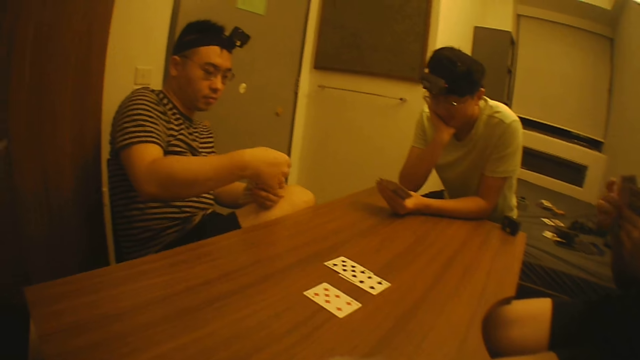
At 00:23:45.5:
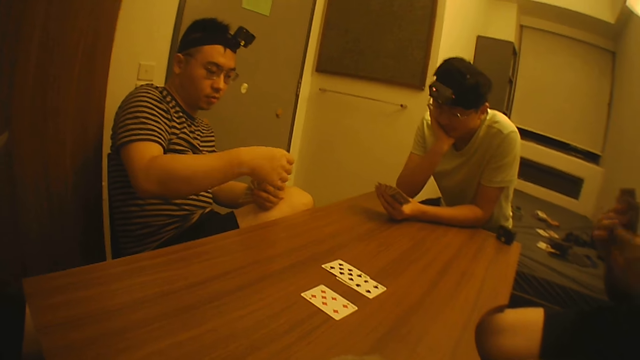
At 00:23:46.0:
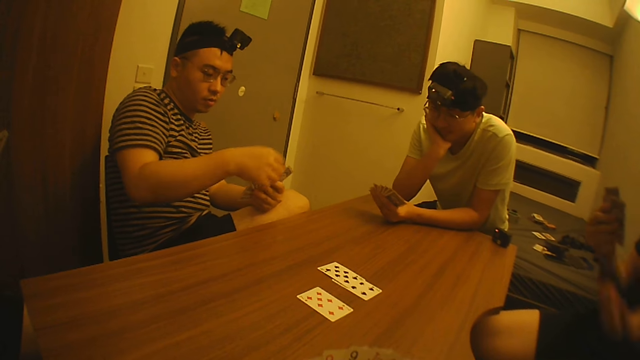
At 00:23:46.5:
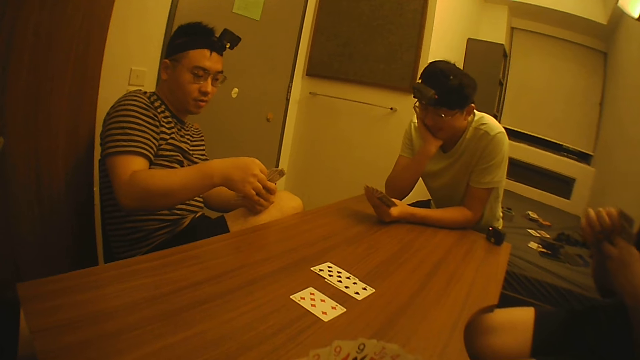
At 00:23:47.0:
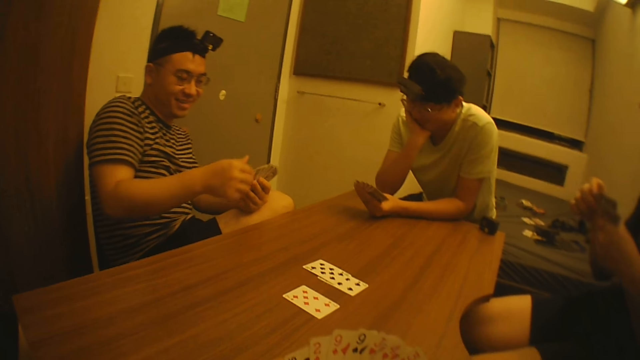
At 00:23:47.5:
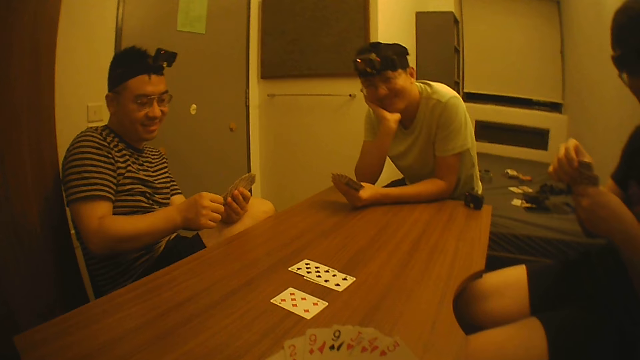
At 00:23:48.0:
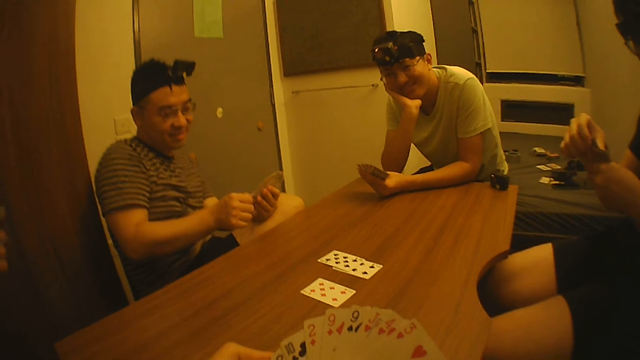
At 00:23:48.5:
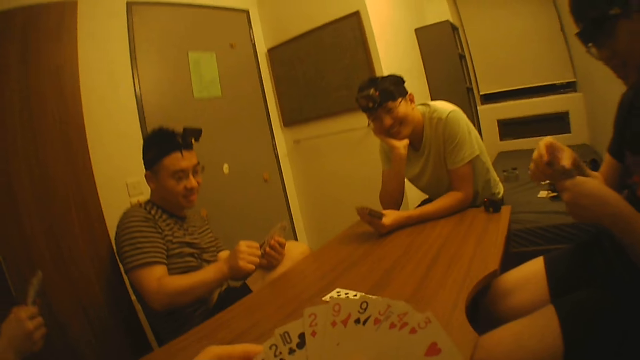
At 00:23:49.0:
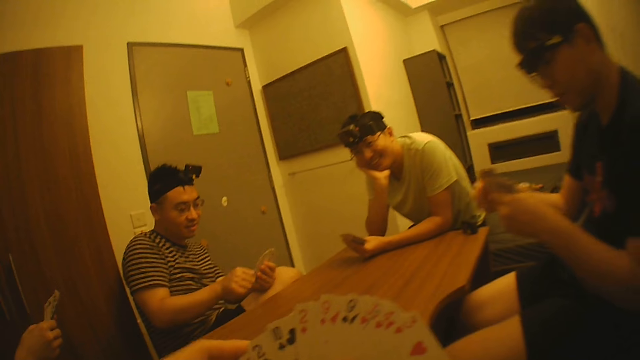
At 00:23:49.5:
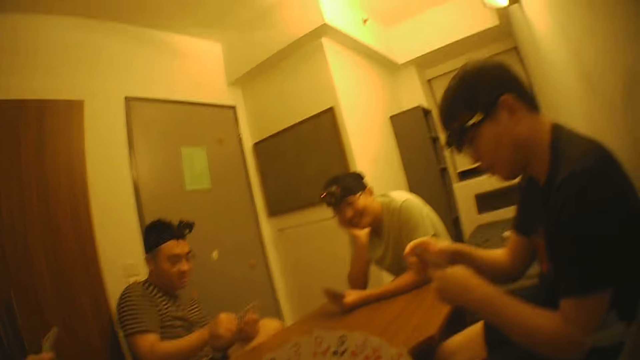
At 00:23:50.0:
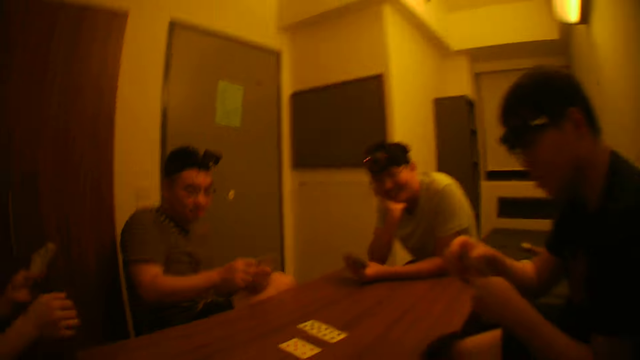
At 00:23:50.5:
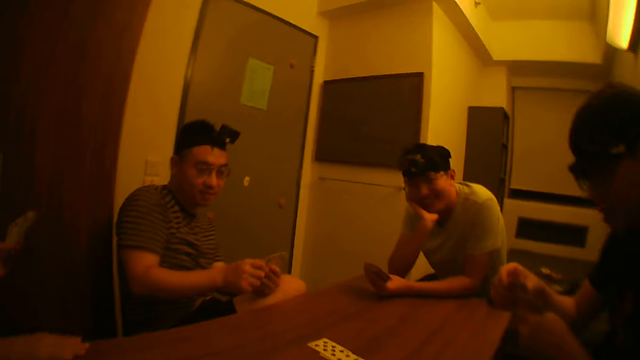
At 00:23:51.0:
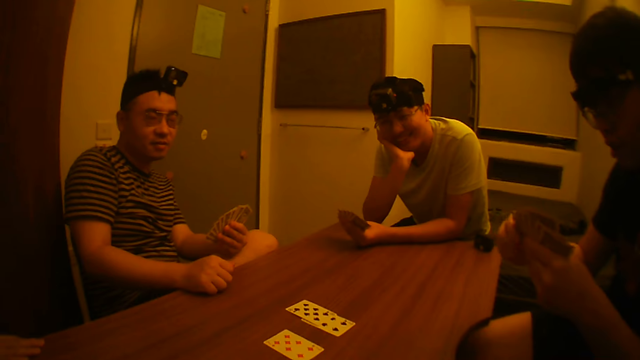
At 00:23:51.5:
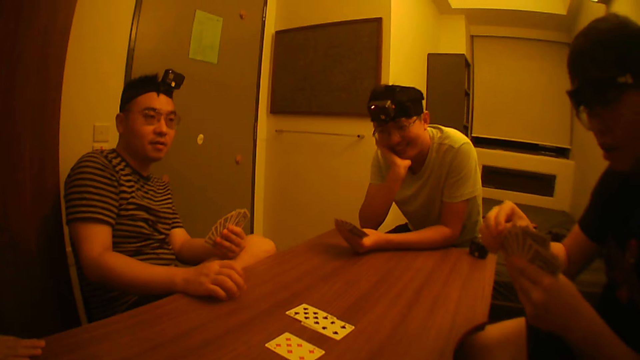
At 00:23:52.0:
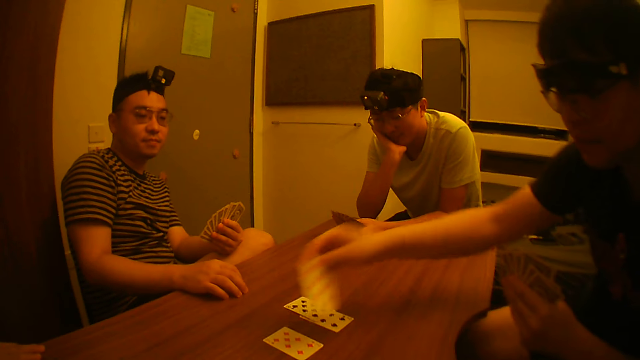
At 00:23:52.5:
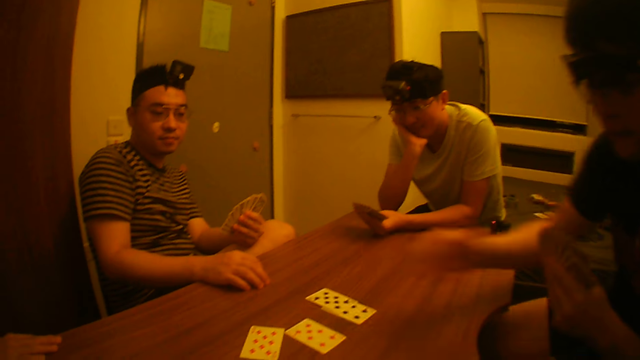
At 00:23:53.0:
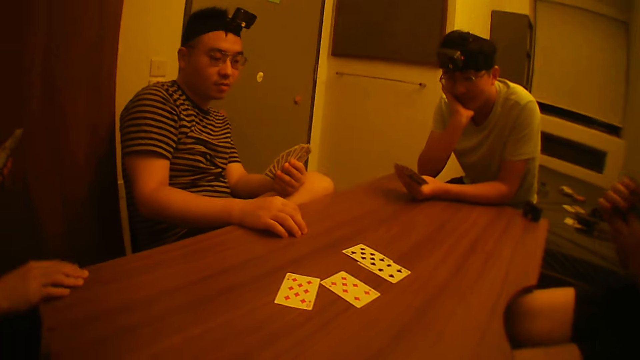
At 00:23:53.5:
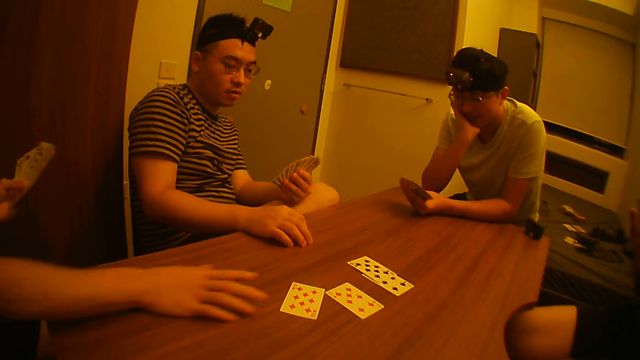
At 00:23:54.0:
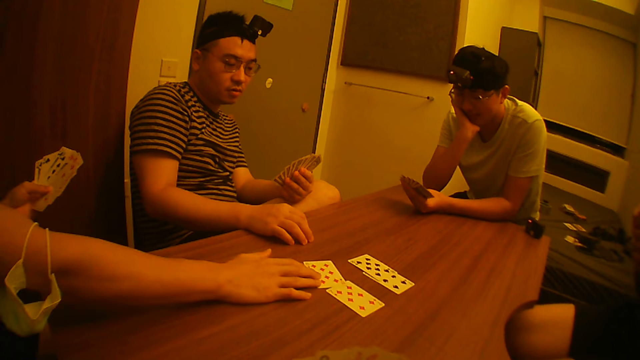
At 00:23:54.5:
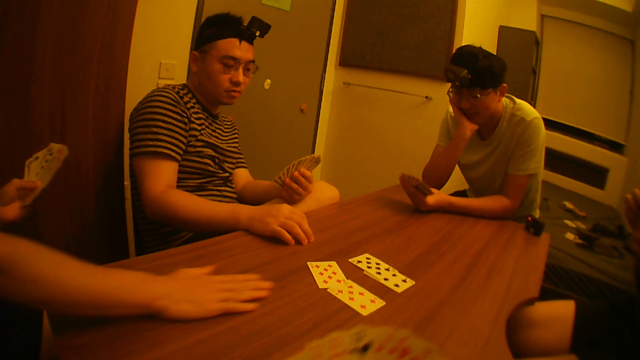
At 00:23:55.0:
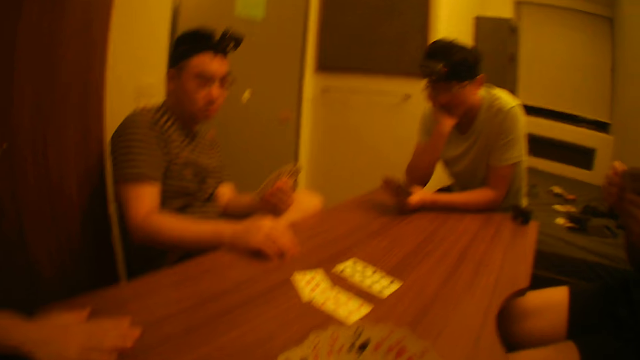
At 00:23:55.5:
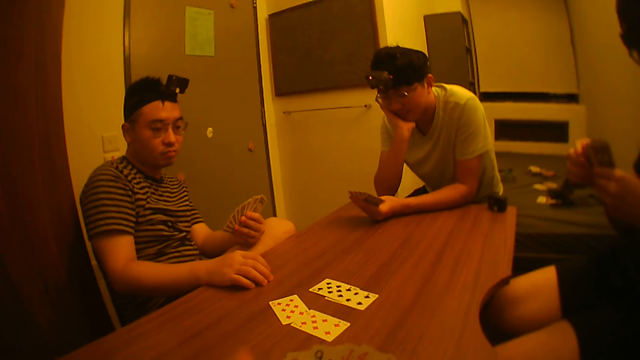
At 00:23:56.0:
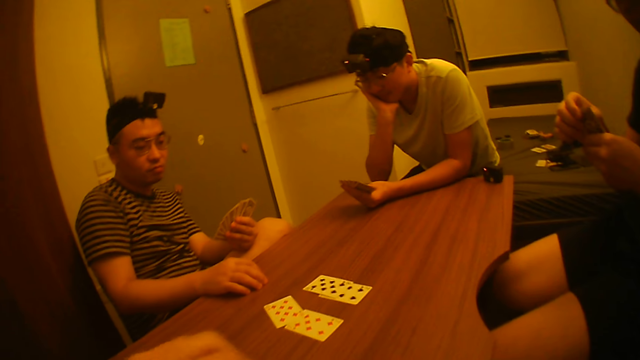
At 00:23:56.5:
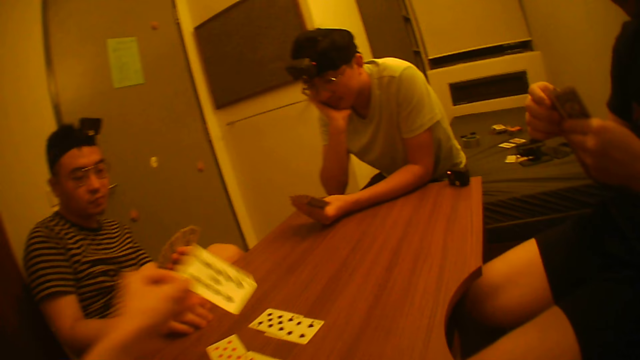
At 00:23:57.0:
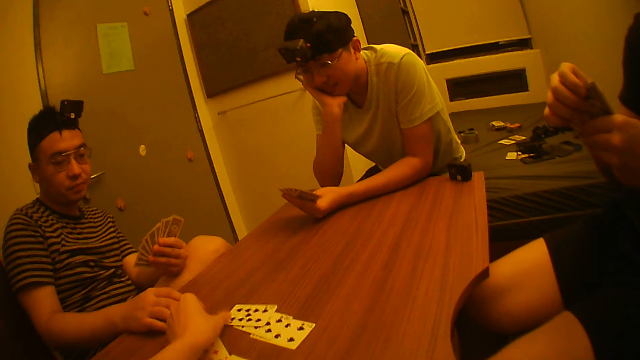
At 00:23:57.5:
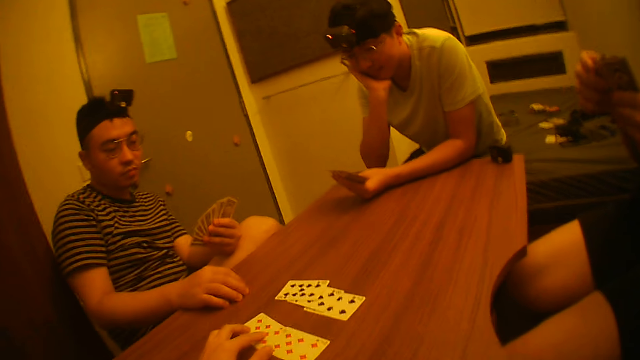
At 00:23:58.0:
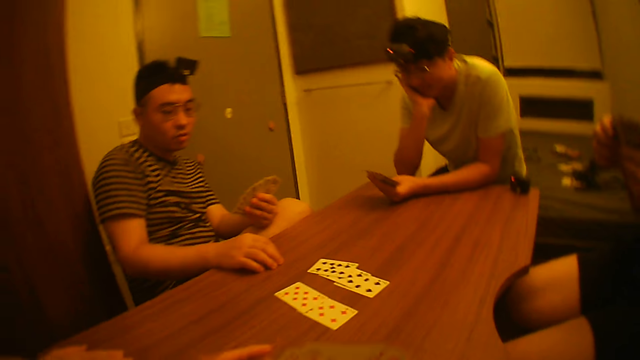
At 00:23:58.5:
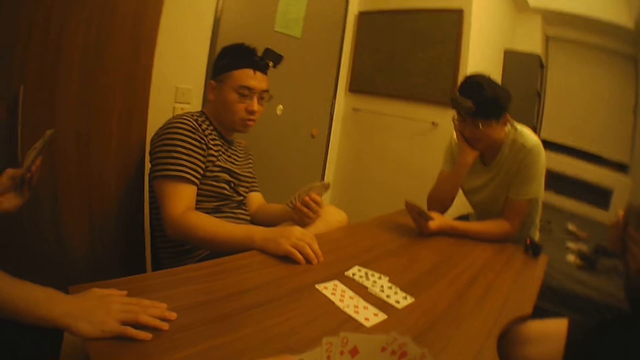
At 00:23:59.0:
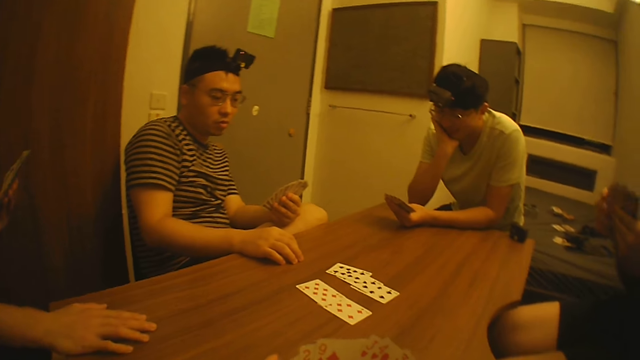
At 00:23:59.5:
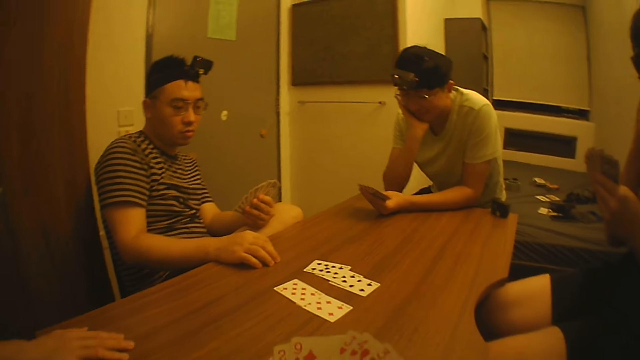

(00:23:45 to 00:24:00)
The camera wearer converses with the men. A man places his hand on a table. Another man picks a card from his left hand with his right hand, and places the card on the table with his right hand. He adjusts the cards in his left hand with his right hand. Another man moves a card on the table. The camera wearer places a card on the table.

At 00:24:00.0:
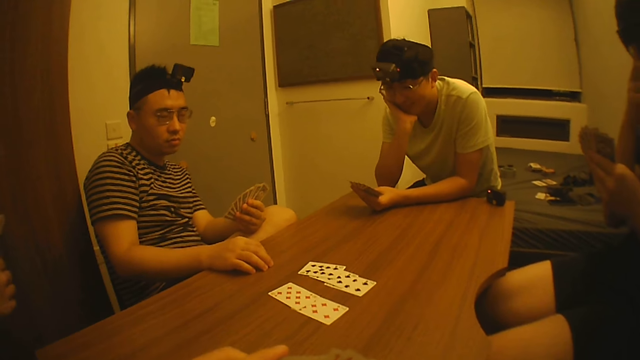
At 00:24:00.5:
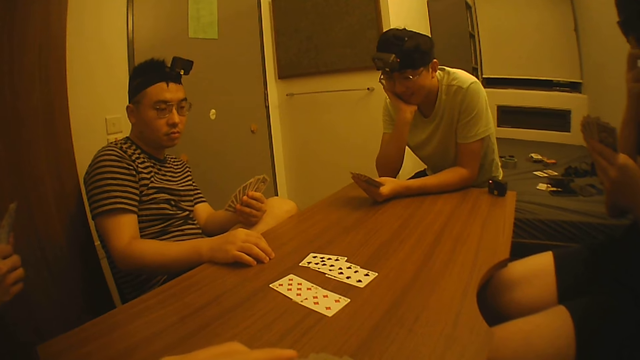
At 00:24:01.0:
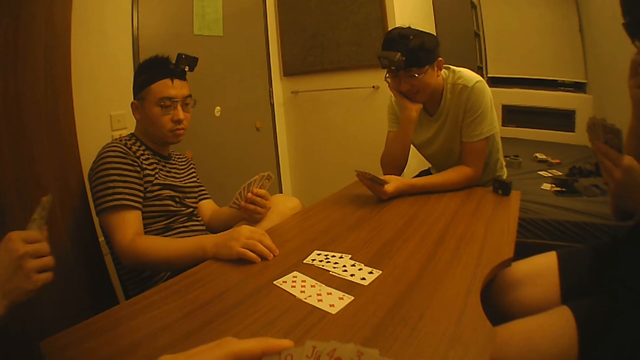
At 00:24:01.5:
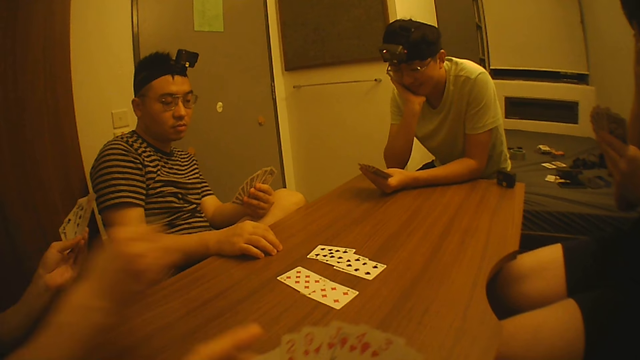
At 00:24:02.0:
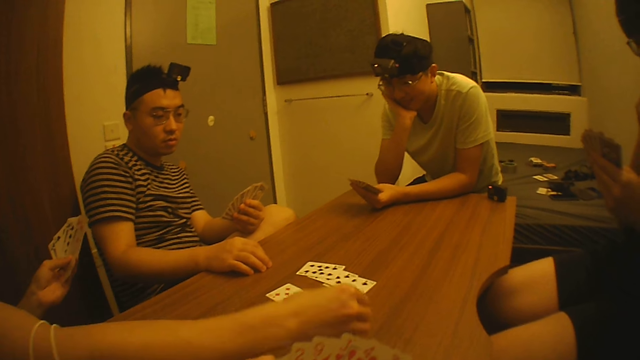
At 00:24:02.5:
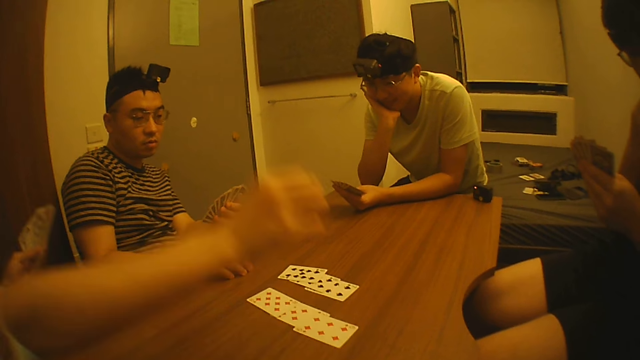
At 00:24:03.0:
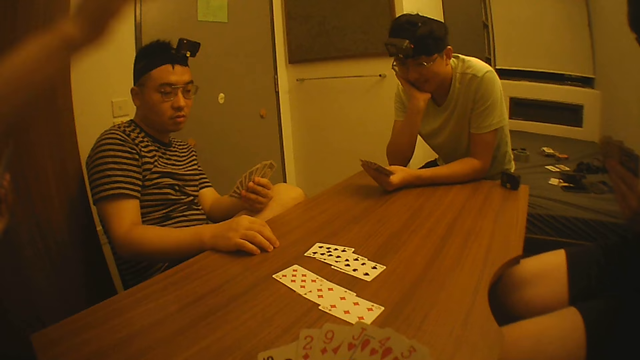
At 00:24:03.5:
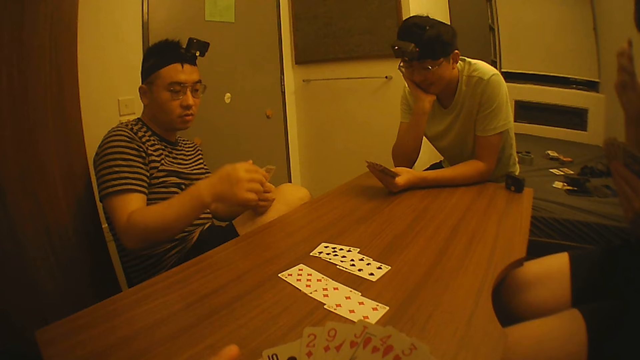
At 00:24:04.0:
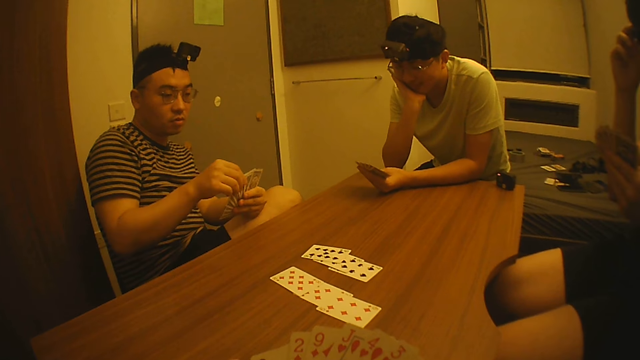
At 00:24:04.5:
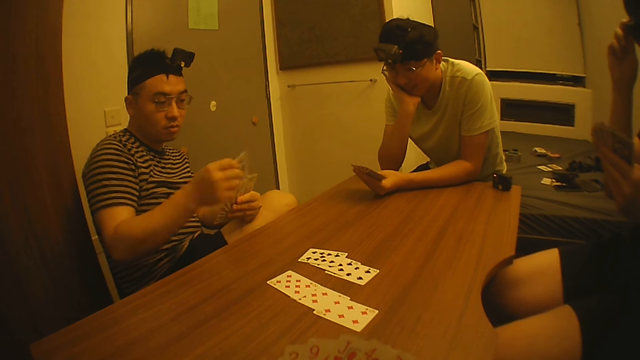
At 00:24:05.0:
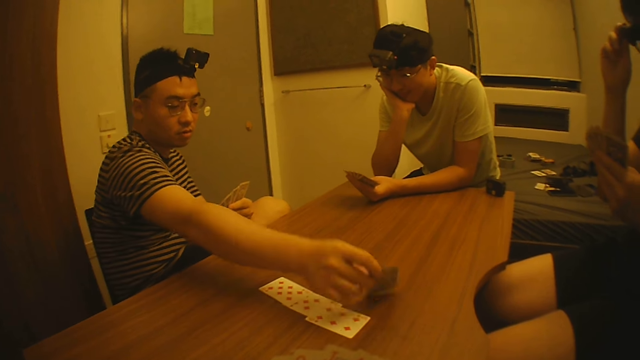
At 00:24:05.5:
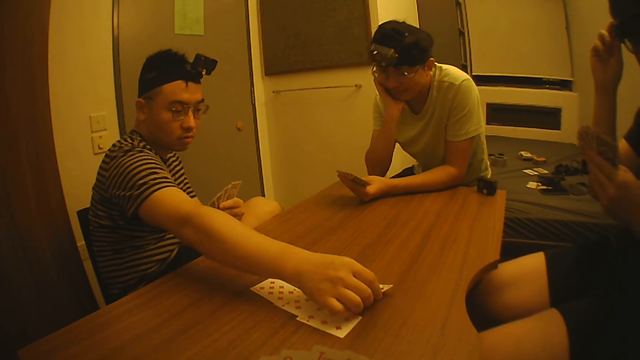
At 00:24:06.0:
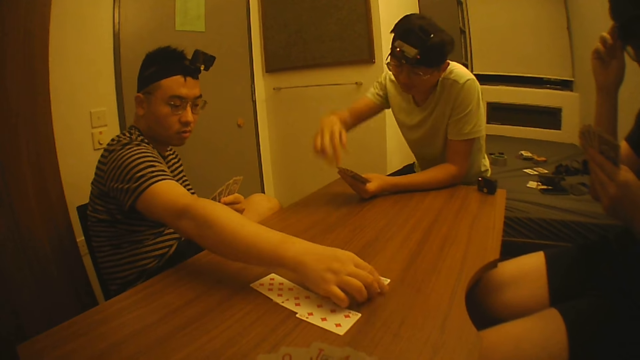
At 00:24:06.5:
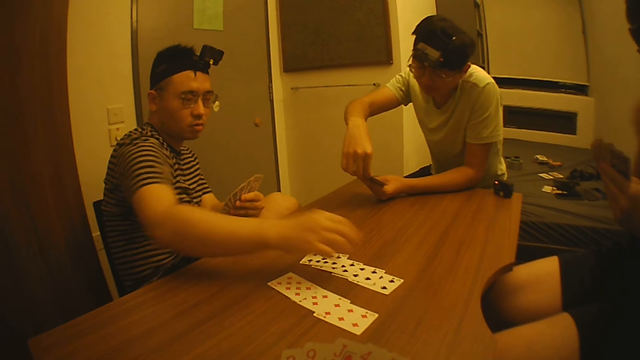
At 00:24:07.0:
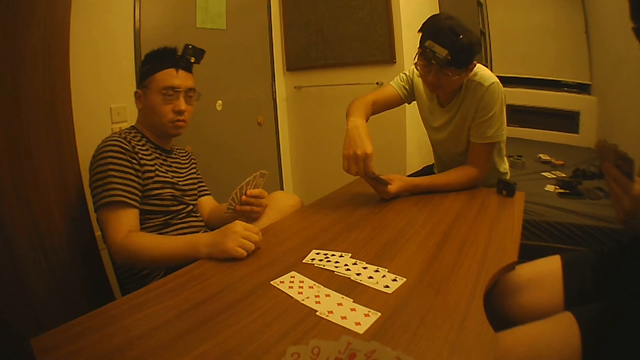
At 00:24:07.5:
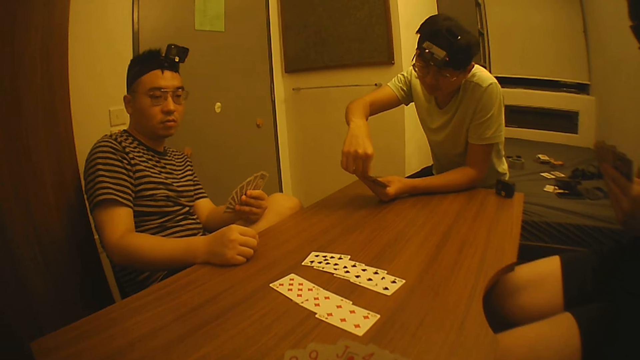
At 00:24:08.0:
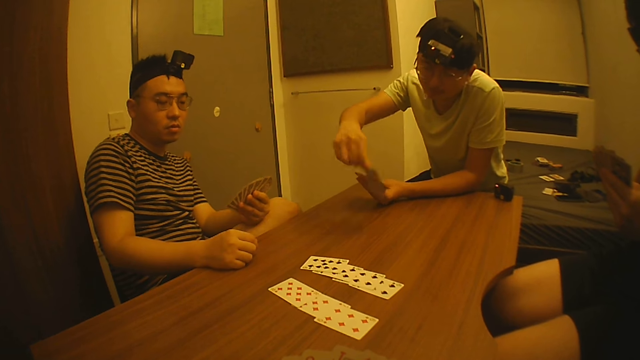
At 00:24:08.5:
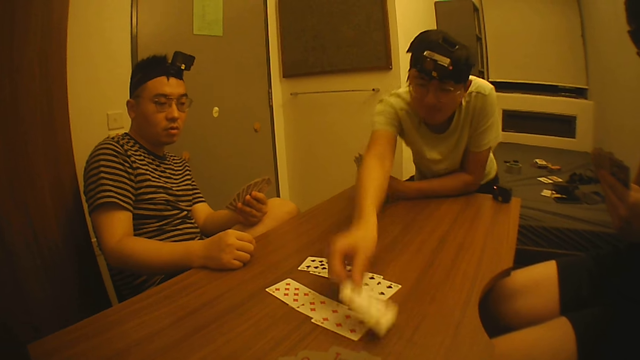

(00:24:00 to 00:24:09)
A man places a card on a table. Another man adjusts the pair of glasses on his face with his right hand. A third man picks a card from his left hand with his right hand, and places the card on the table with his right hand. A fourth man picks a card from his left hand with his right hand, and places the card on the table with his right hand.
